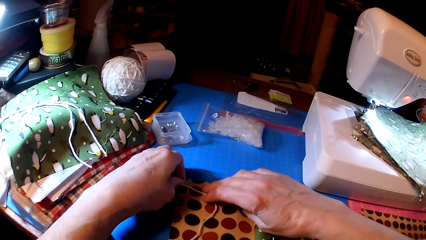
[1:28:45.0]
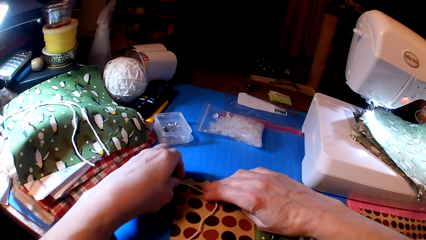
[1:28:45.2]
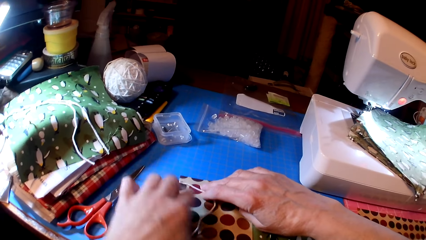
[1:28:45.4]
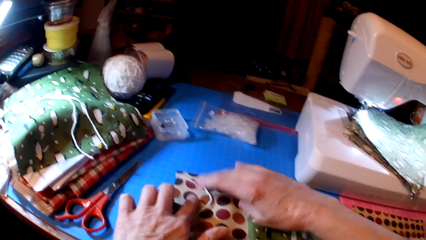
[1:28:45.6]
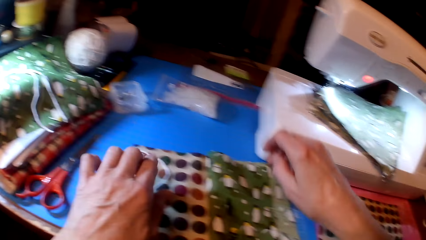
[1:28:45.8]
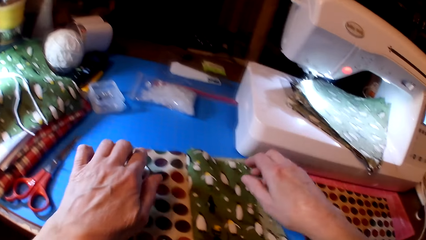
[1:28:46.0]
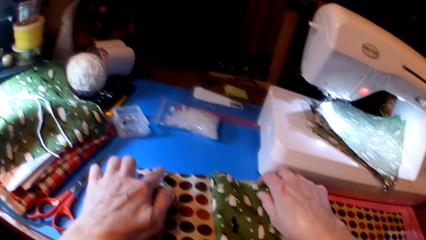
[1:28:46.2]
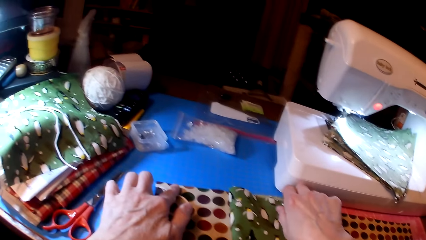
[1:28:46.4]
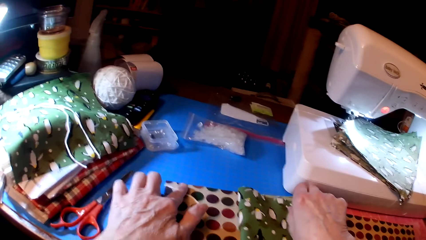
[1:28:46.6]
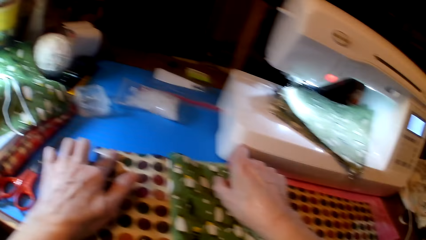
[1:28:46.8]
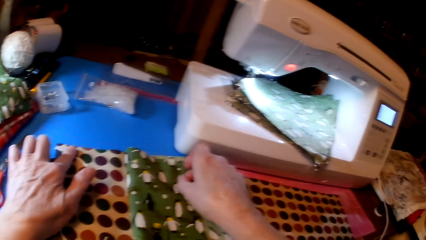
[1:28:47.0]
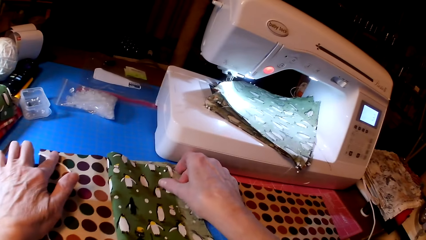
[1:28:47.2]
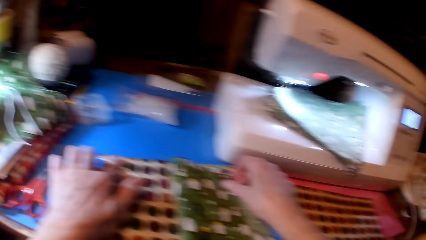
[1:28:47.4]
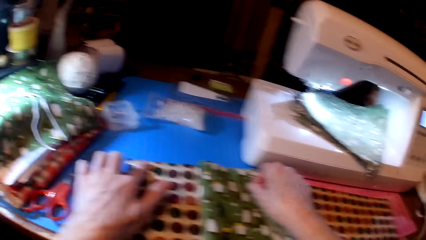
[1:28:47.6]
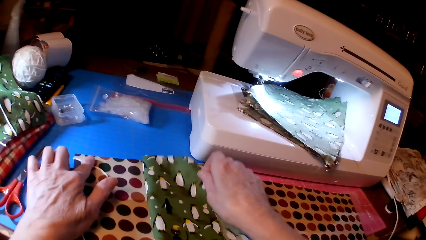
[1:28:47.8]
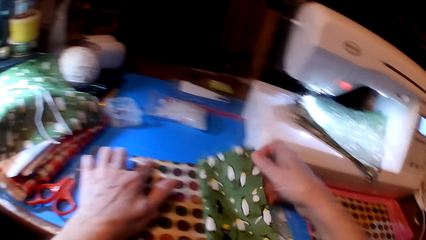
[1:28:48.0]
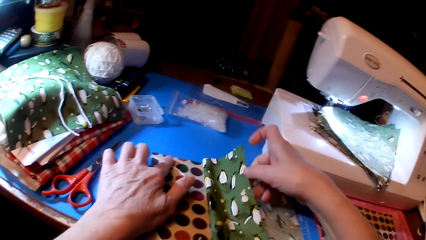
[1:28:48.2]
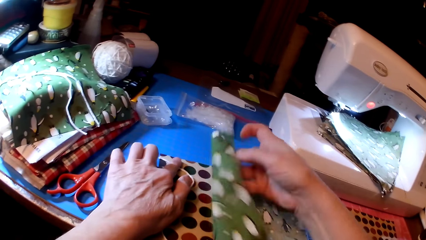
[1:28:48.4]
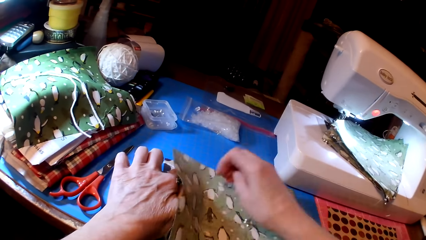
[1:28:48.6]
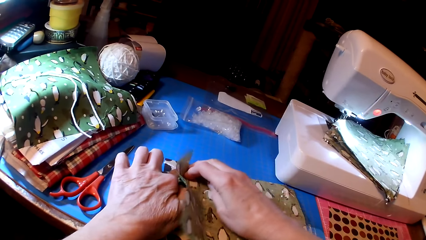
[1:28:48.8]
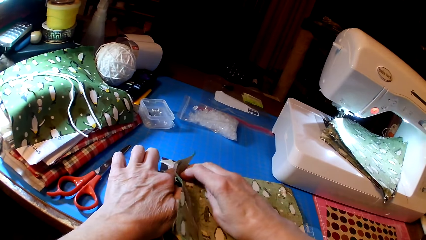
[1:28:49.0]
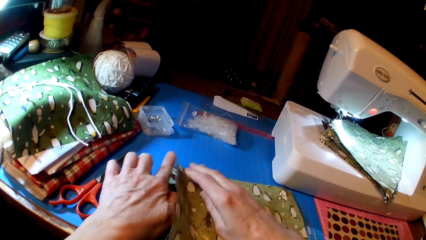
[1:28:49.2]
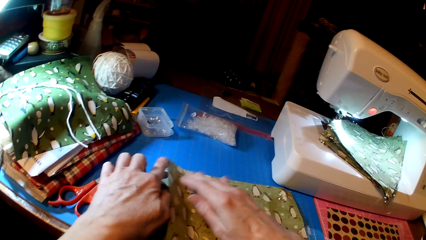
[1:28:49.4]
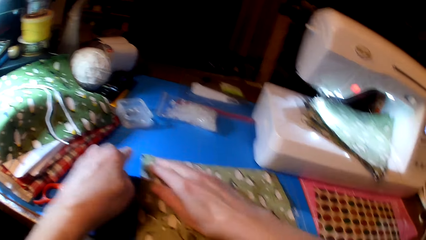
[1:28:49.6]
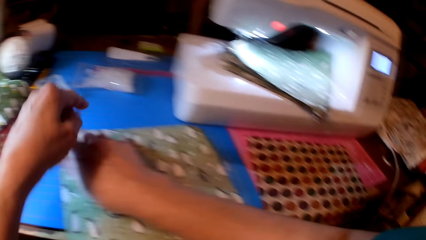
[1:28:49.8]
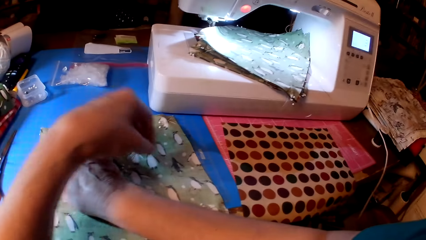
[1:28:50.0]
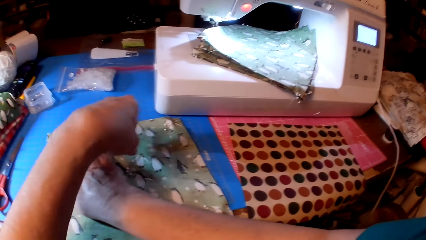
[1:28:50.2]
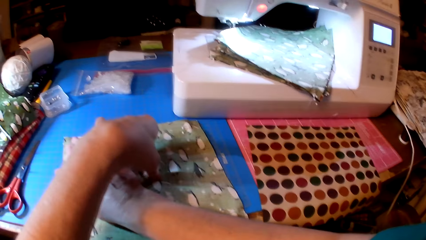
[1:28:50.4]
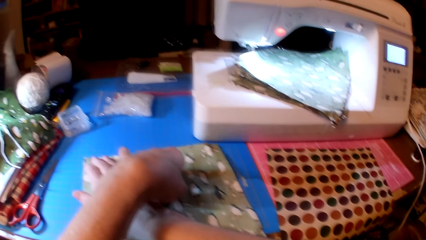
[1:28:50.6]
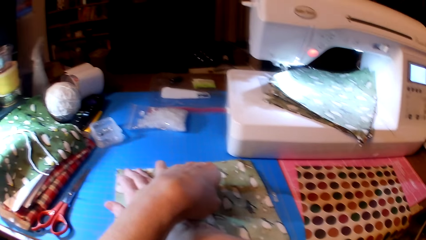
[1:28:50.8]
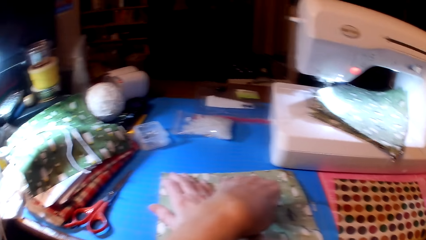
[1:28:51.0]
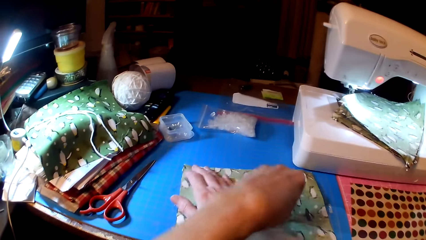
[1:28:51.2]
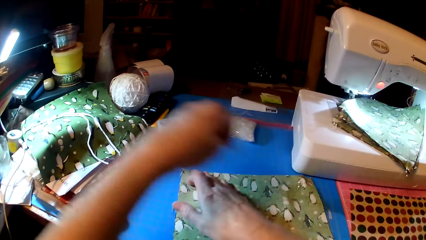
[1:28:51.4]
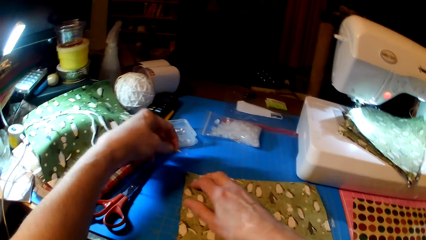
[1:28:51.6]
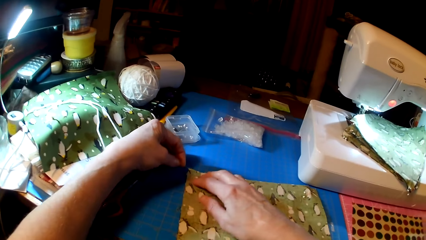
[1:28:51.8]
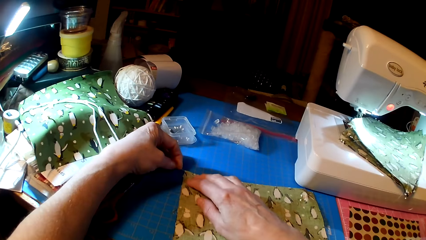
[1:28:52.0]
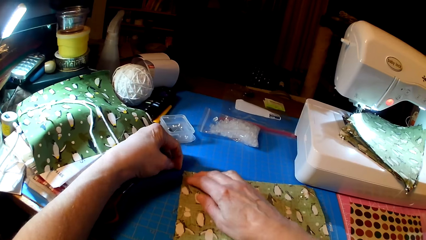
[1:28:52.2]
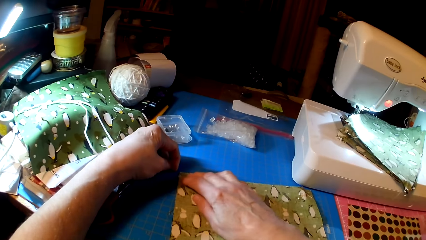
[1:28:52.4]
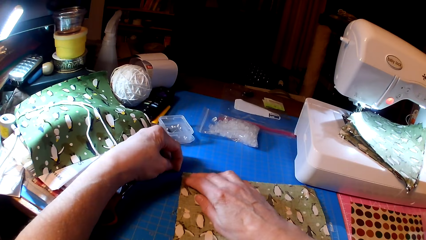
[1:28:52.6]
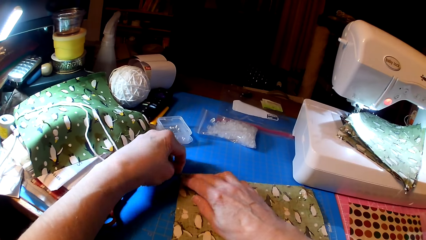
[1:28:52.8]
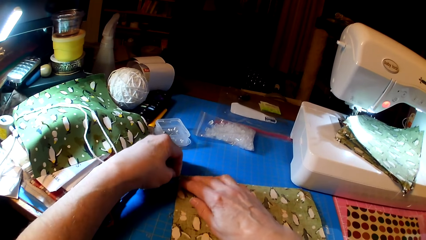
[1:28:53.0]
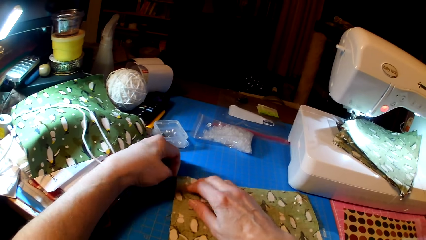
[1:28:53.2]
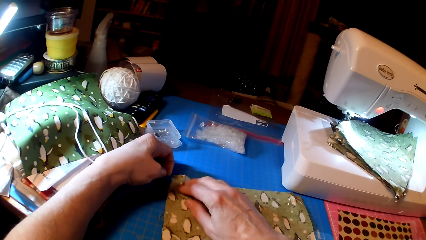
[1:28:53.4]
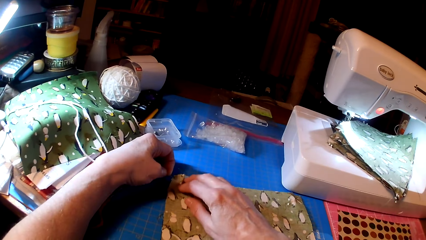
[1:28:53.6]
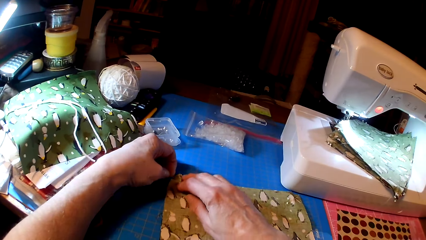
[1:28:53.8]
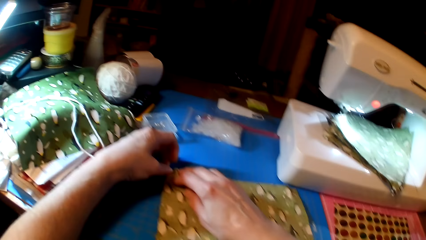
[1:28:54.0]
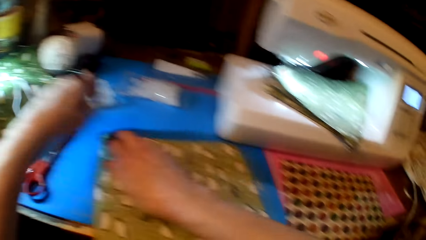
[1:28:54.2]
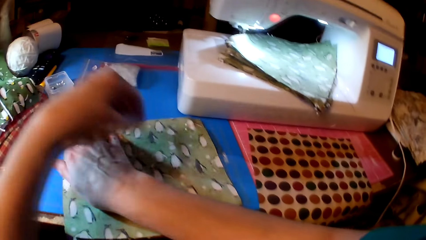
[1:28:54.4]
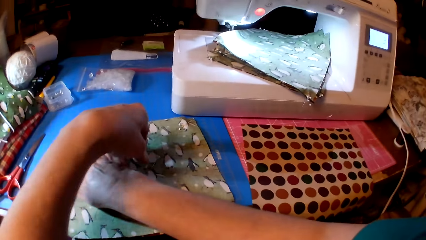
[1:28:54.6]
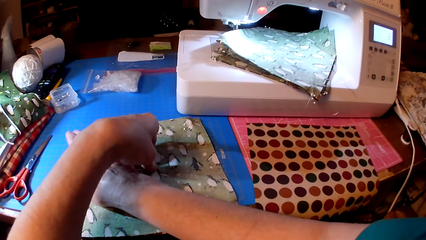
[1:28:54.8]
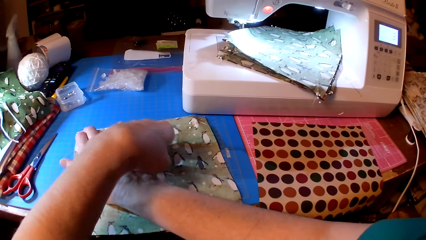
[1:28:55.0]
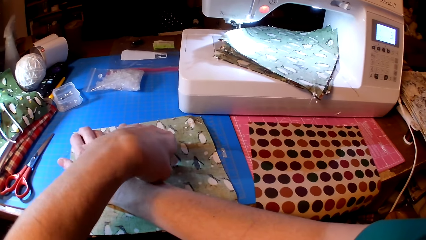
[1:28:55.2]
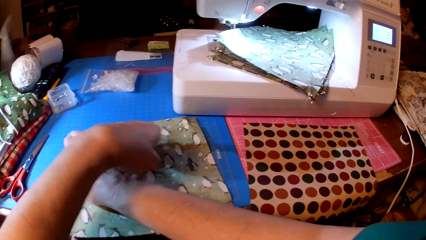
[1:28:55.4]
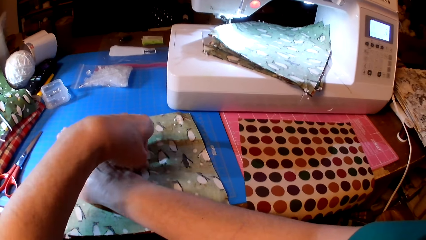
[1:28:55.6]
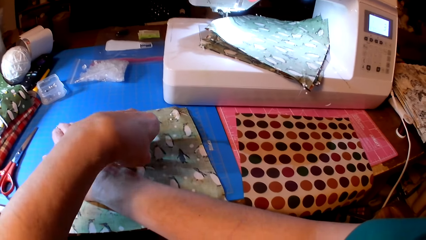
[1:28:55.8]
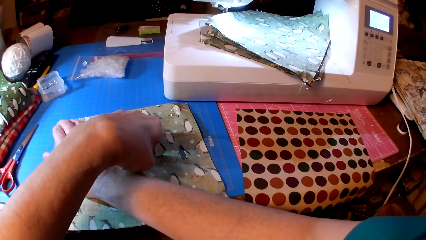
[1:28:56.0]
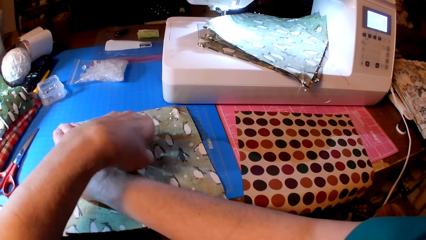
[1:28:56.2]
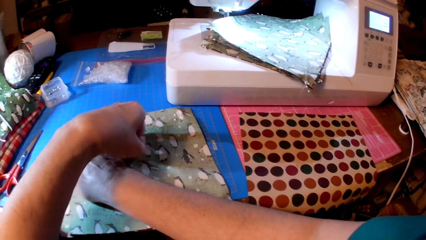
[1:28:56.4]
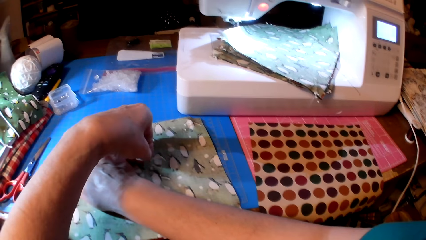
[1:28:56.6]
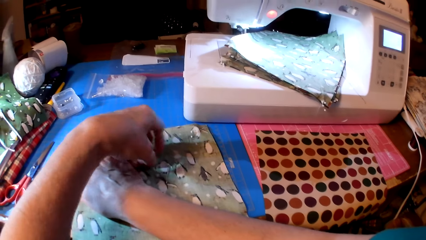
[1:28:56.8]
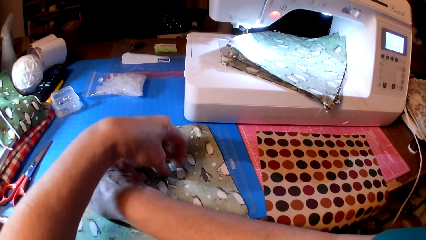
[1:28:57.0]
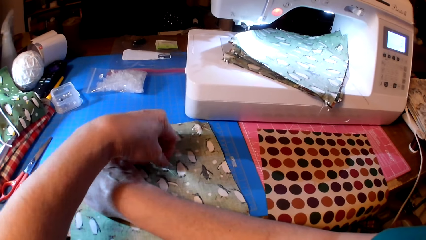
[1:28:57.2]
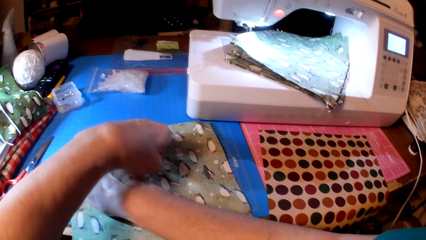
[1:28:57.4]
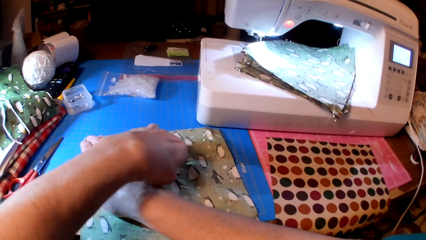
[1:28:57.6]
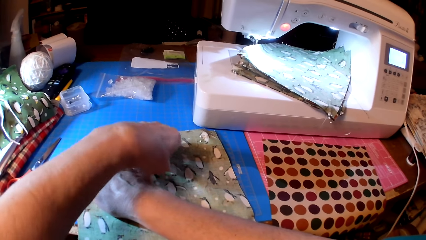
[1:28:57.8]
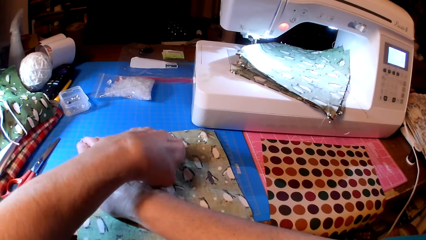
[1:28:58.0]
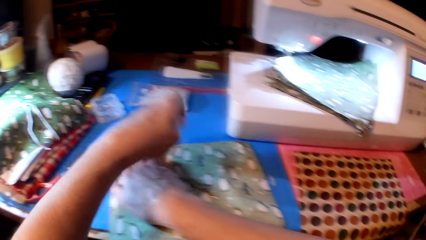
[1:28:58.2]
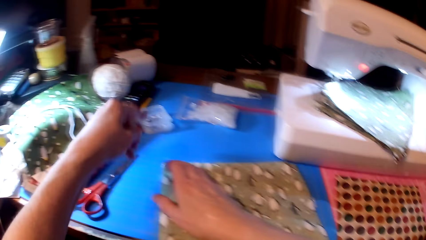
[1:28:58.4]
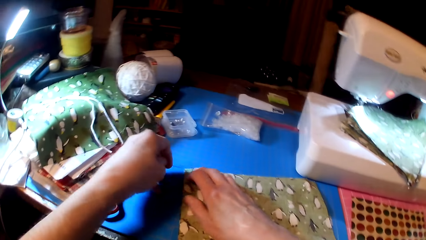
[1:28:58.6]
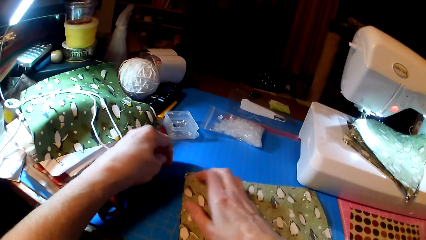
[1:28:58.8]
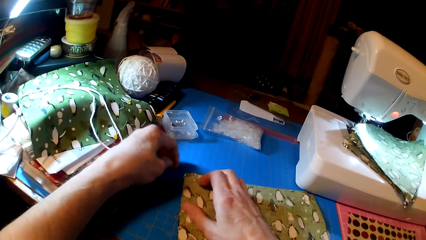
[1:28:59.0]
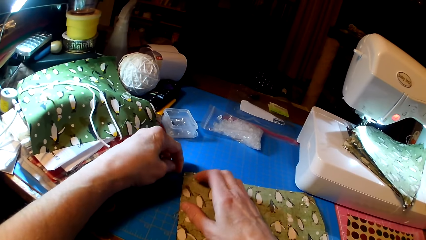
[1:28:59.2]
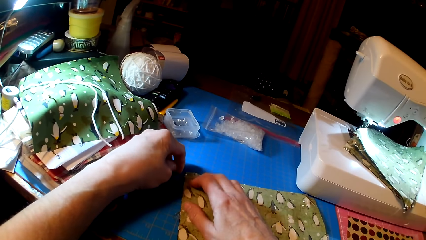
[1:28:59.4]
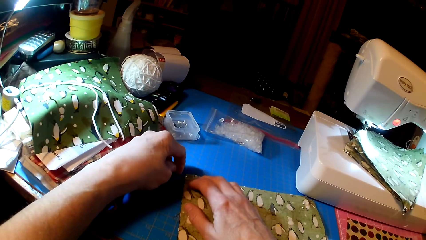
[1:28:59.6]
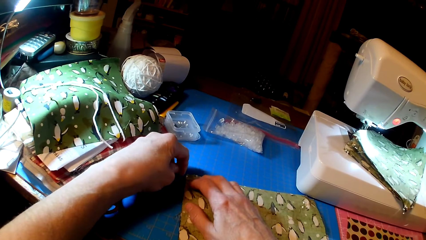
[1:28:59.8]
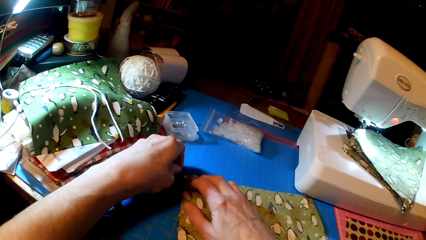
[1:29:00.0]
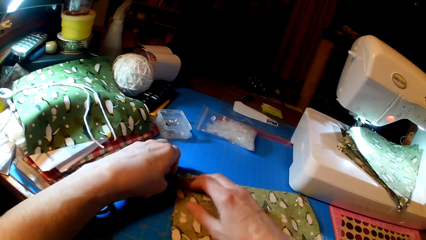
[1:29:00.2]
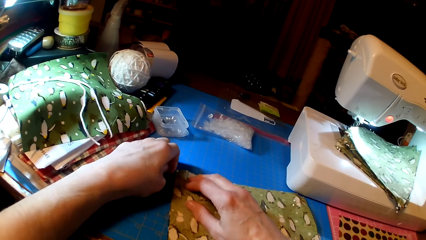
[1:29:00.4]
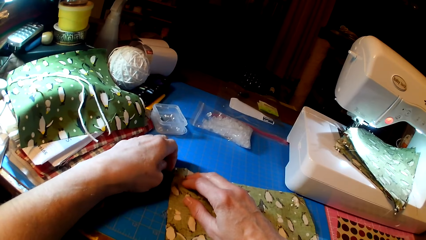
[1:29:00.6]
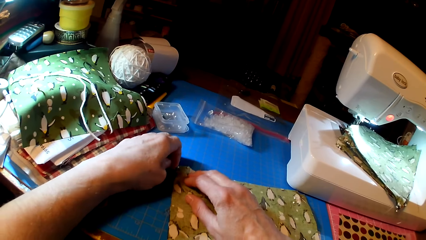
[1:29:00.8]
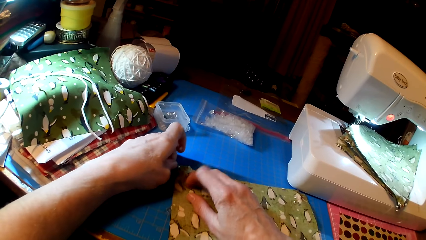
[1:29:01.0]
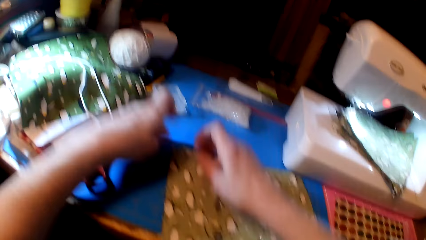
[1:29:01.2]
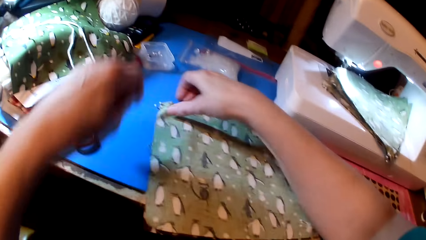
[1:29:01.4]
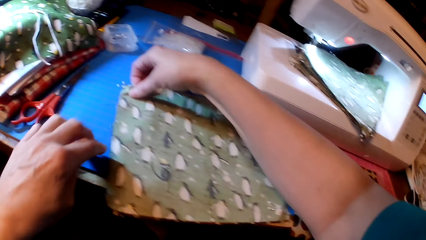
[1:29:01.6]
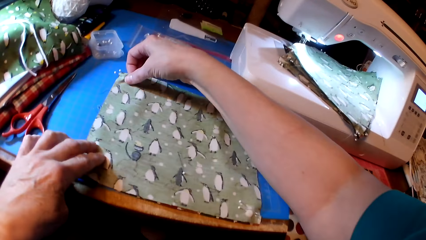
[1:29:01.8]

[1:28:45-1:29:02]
The camera wearer attaches yarn on the fabric. They pick up a pin. They pin the fabrics. They pick up the pin and pin the fabric.
